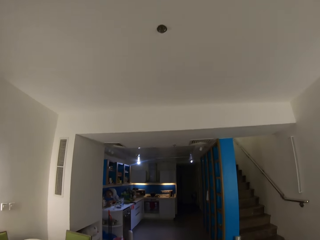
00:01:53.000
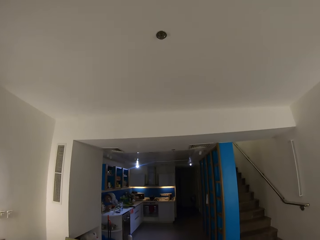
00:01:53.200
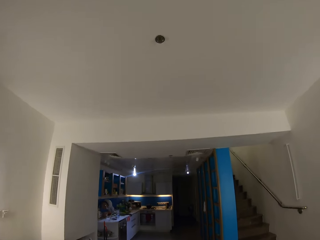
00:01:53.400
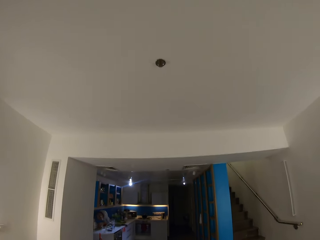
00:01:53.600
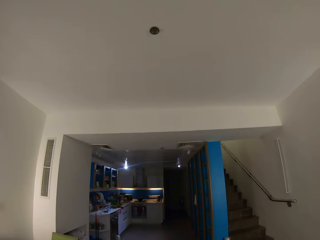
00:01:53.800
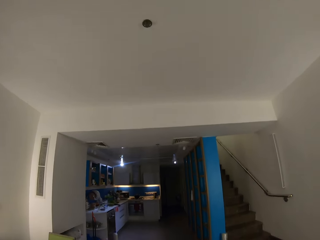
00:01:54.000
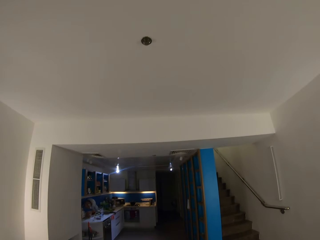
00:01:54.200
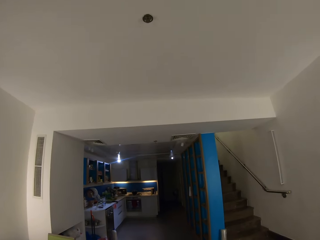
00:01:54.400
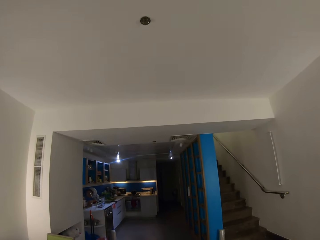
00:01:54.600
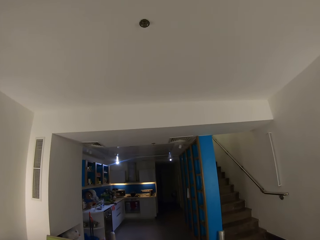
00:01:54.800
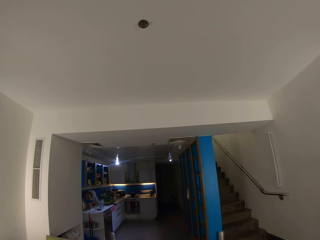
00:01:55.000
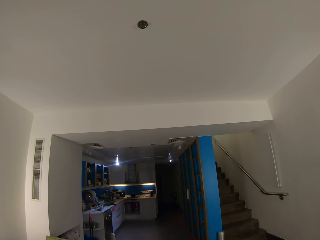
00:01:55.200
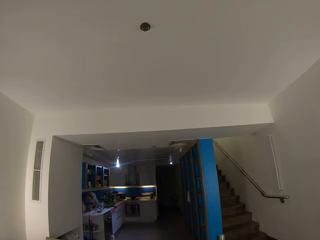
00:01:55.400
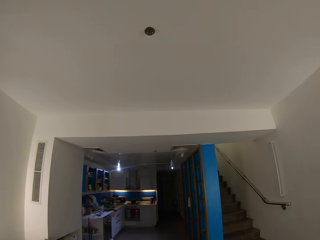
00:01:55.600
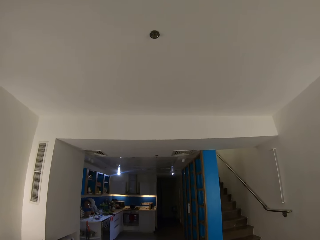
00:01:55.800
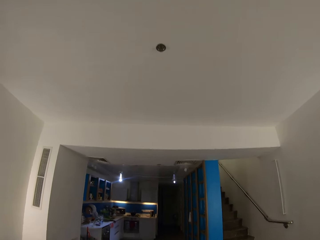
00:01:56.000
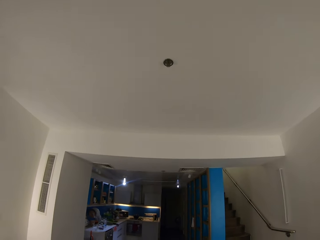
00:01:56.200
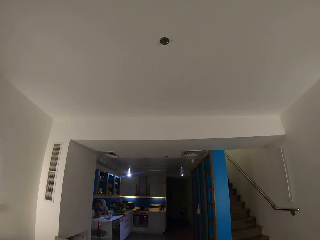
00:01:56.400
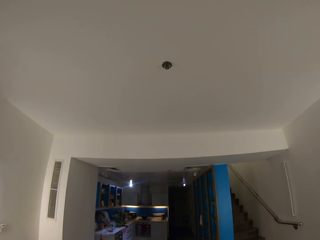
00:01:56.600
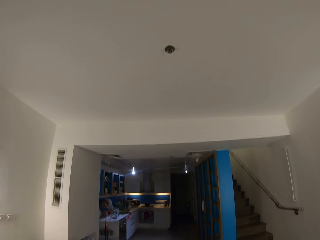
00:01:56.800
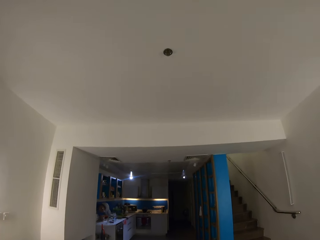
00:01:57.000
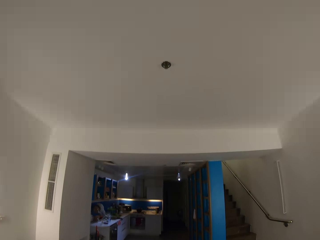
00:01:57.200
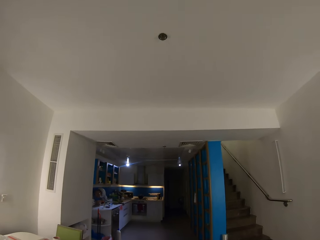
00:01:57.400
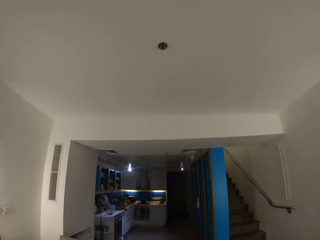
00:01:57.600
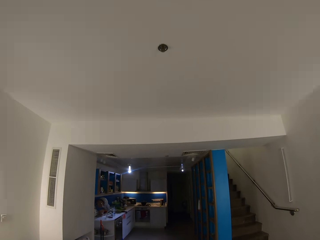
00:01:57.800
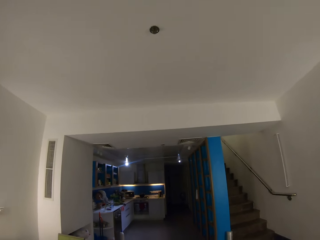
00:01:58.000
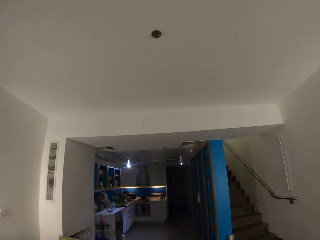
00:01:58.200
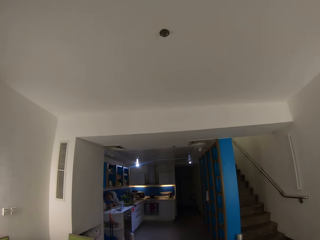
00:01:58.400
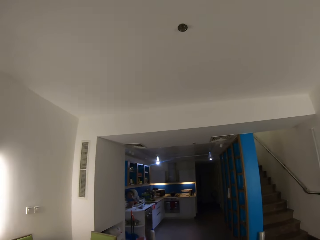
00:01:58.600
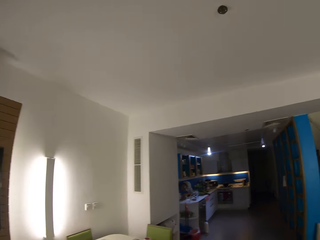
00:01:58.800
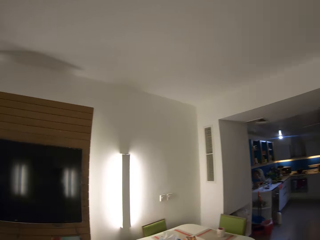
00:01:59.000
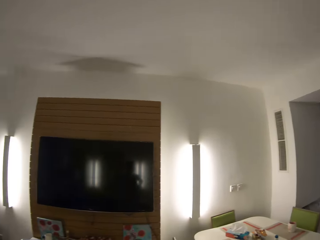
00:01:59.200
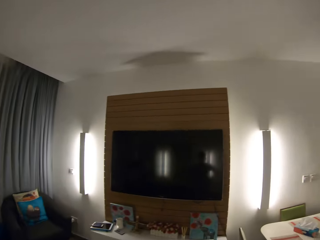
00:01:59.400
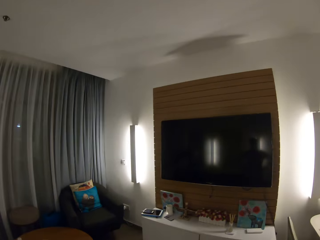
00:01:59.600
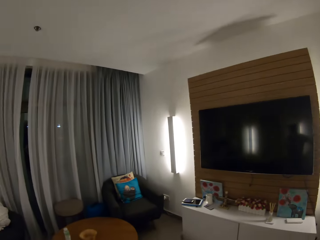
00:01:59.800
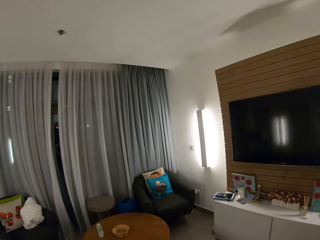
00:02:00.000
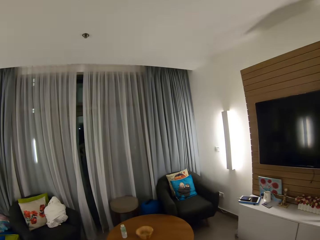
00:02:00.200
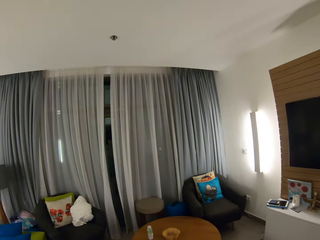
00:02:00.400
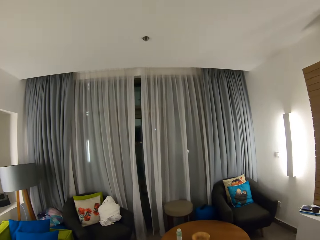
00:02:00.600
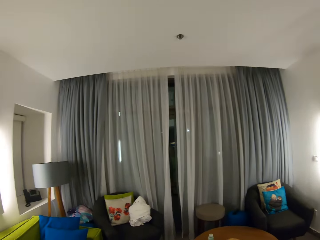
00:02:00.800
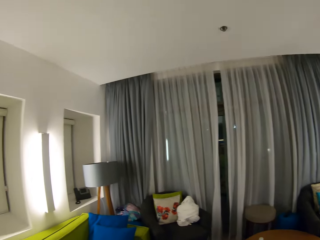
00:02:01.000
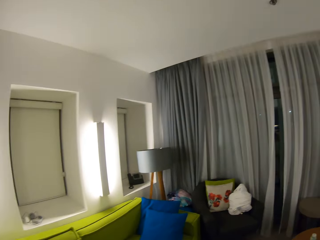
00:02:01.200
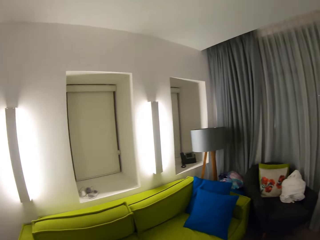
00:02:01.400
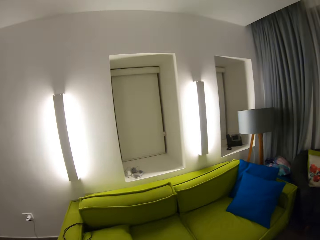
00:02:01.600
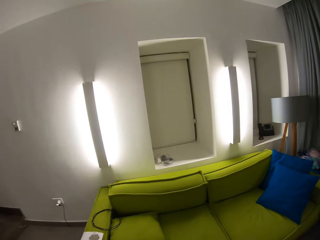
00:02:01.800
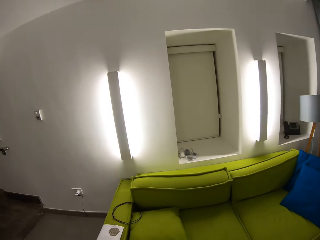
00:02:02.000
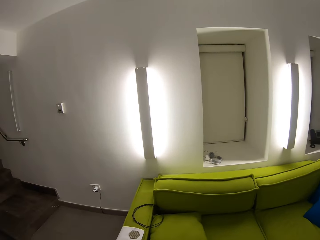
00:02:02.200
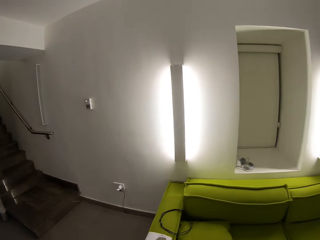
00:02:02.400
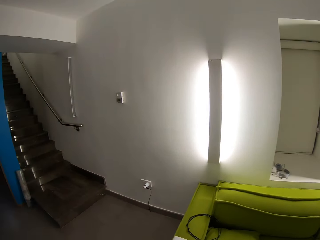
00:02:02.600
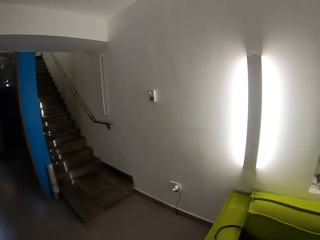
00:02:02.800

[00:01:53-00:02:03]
The camera wearer jumps up. They look around.

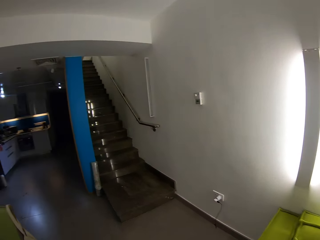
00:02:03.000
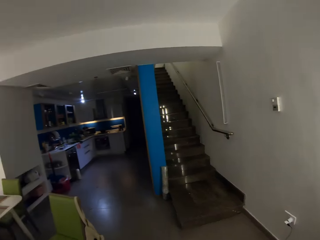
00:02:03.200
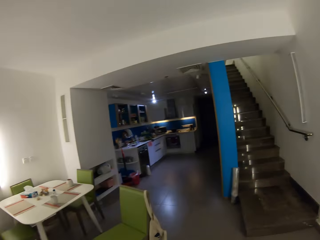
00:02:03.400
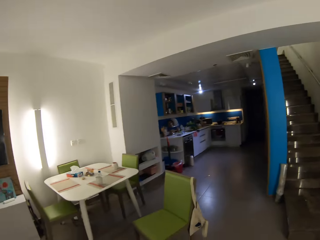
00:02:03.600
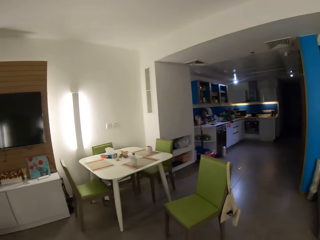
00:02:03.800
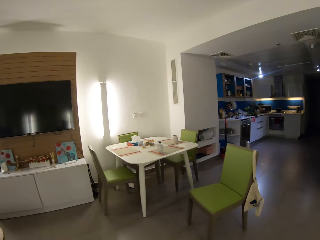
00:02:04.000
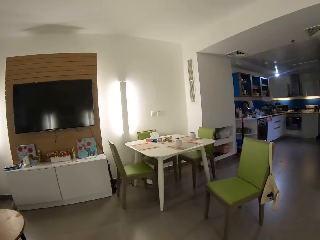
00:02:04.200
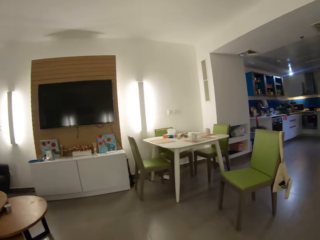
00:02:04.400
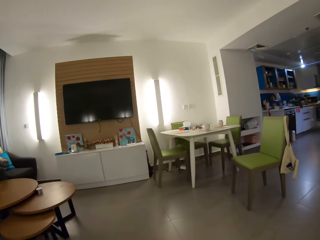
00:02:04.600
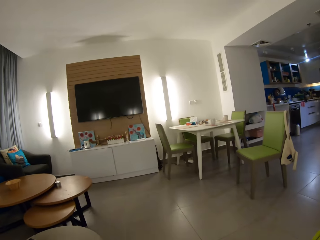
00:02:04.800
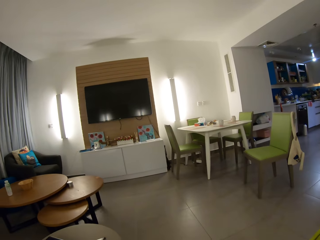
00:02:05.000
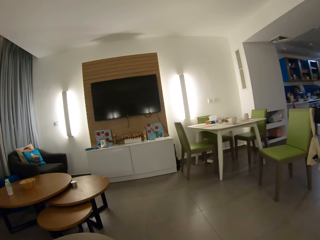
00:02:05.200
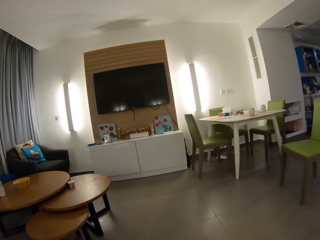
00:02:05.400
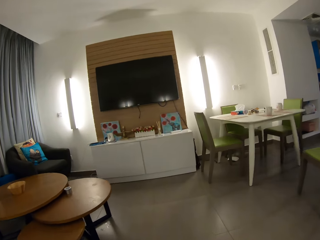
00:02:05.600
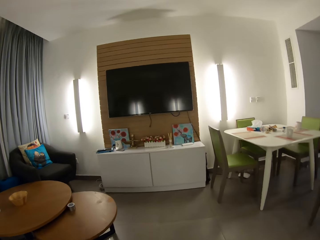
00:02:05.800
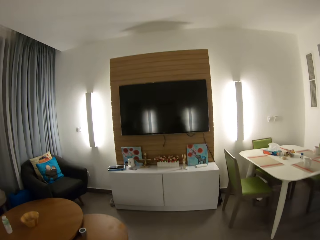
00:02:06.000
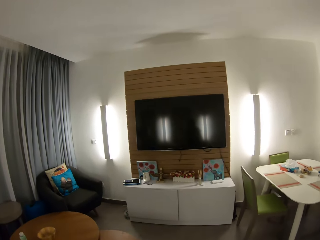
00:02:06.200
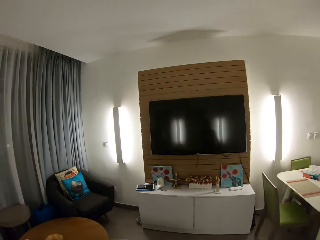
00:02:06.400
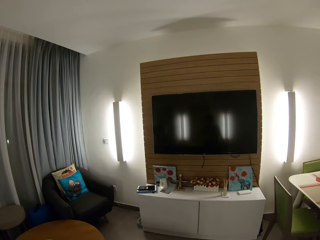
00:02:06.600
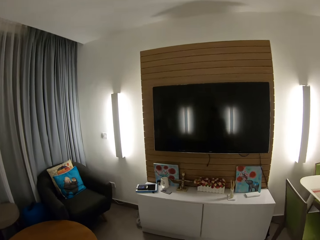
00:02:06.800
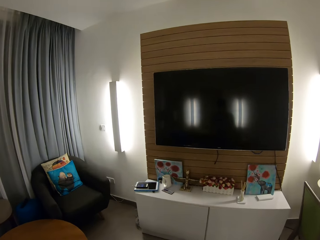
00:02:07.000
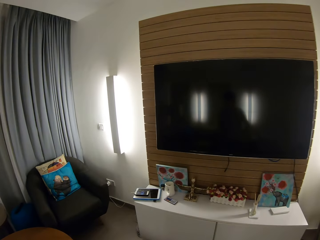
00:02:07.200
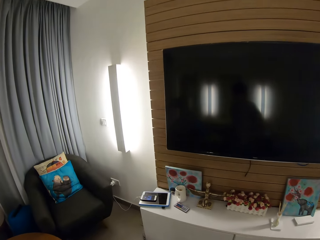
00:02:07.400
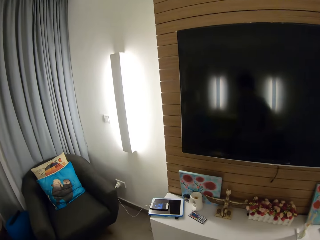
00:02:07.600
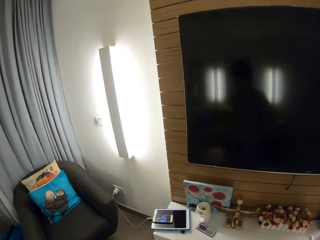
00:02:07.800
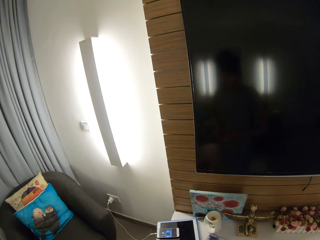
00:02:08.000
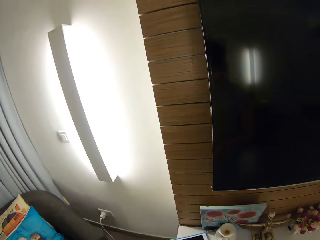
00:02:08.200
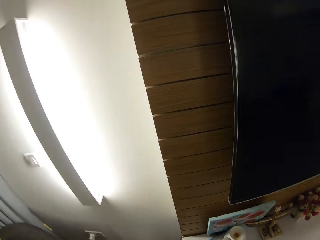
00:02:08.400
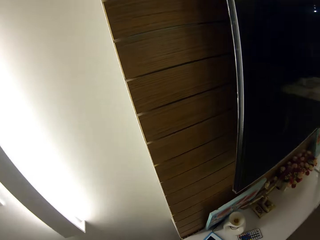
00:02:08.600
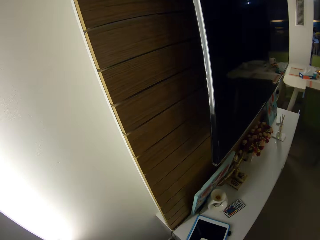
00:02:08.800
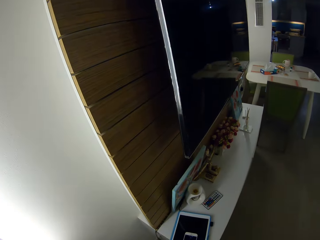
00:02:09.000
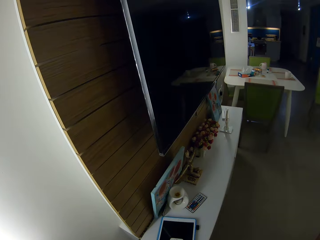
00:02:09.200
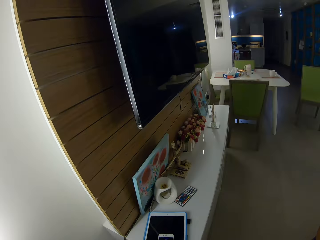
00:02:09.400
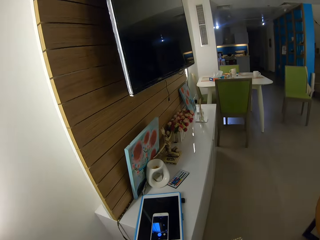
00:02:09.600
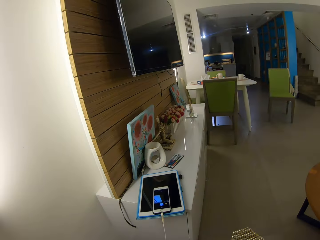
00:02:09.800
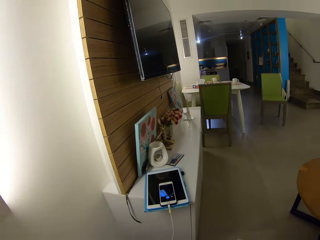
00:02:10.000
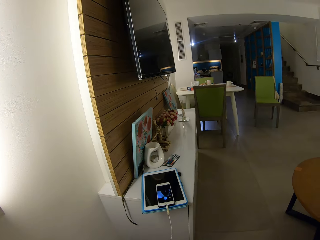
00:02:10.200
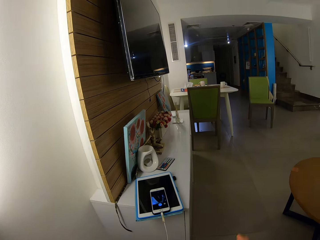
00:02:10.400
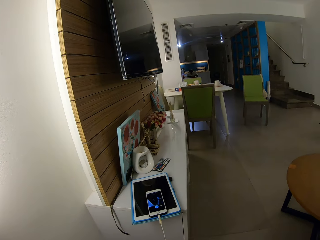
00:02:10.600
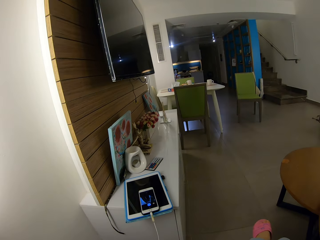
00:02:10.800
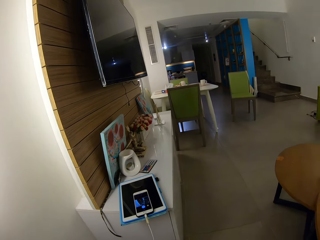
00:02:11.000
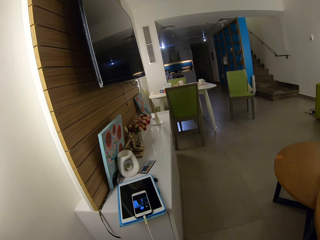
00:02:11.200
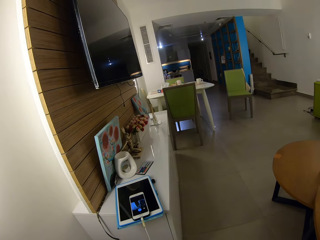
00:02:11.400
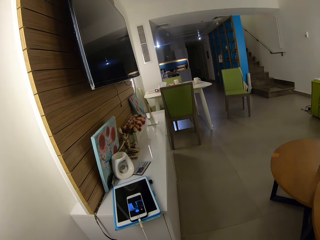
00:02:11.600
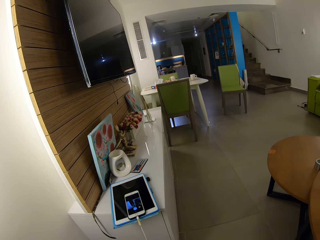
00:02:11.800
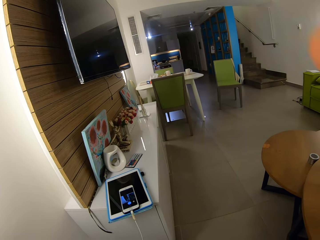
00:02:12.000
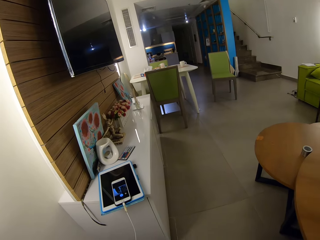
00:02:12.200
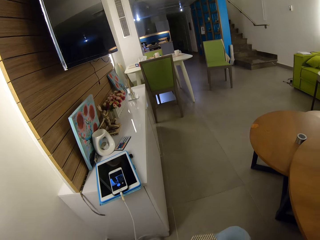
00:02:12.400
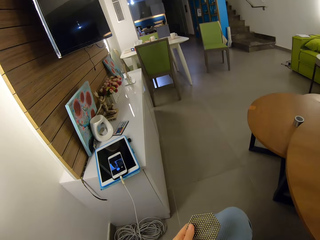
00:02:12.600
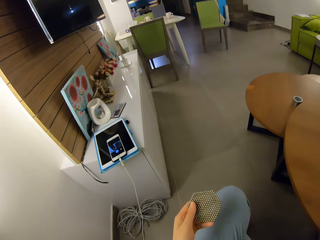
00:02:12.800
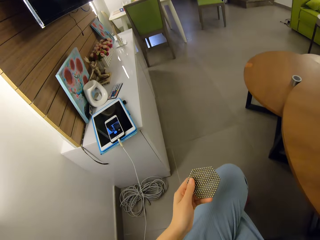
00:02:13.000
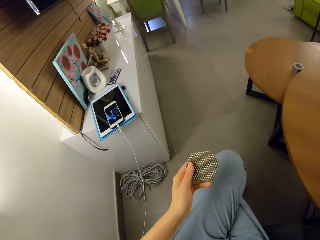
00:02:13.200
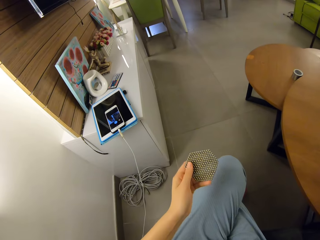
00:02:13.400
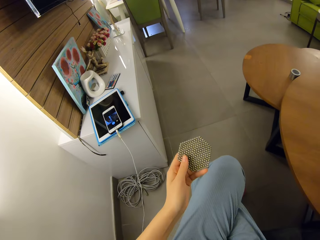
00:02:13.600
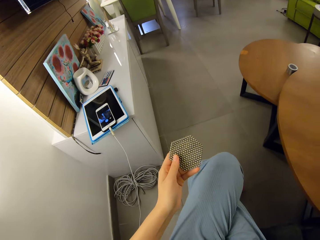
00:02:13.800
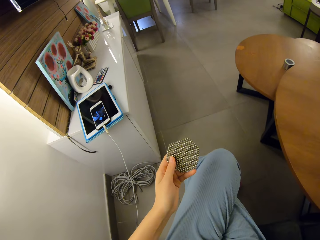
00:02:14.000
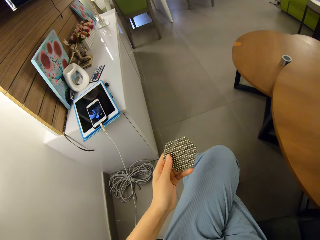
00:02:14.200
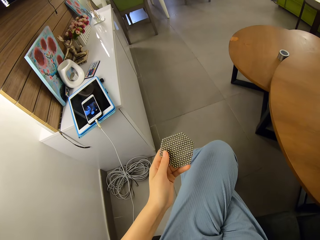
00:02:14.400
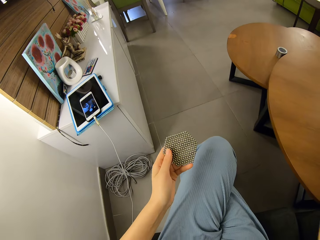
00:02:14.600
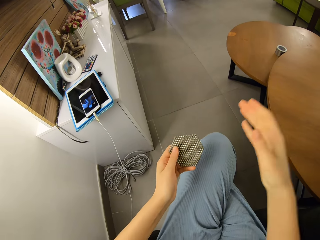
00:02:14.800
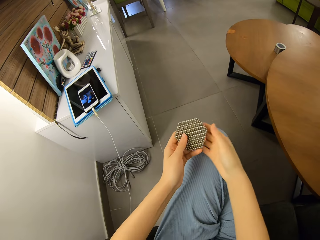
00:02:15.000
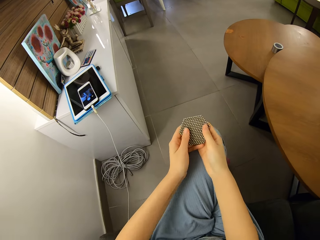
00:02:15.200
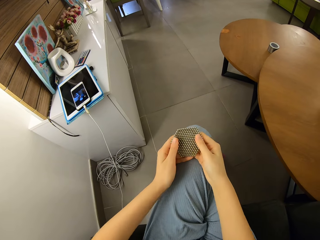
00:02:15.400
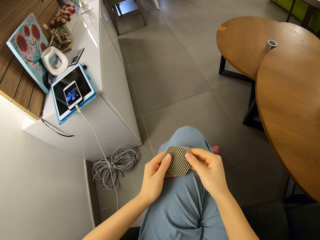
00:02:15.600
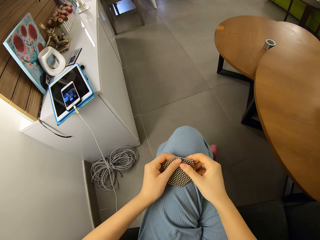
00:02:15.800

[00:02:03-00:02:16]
The camera wearer sits down on the couch. They walk around the room. They stand up. They sit down on the couch.
